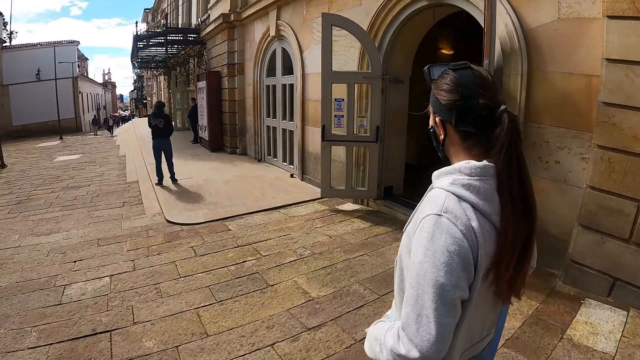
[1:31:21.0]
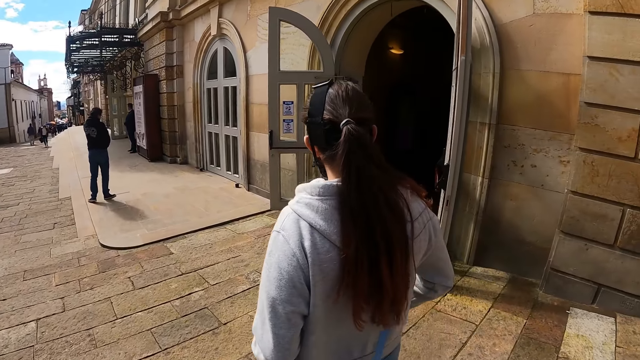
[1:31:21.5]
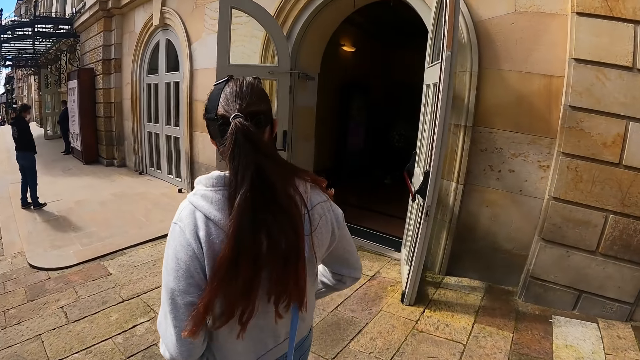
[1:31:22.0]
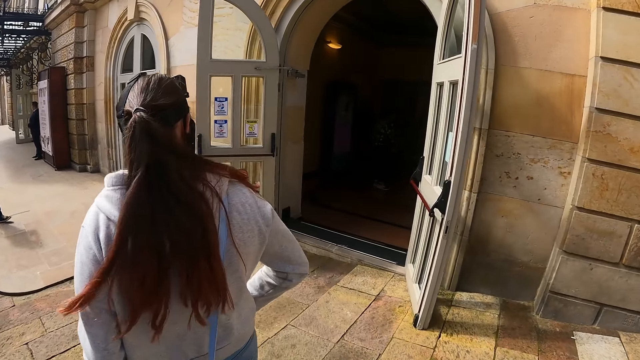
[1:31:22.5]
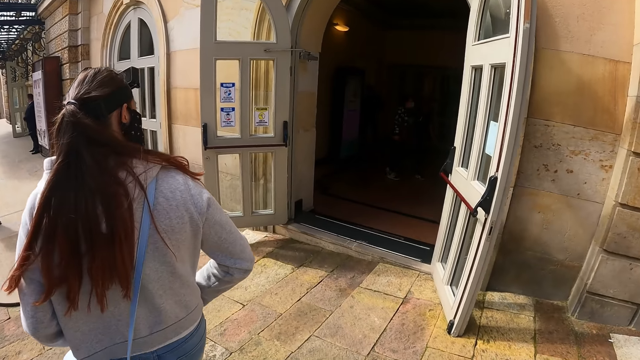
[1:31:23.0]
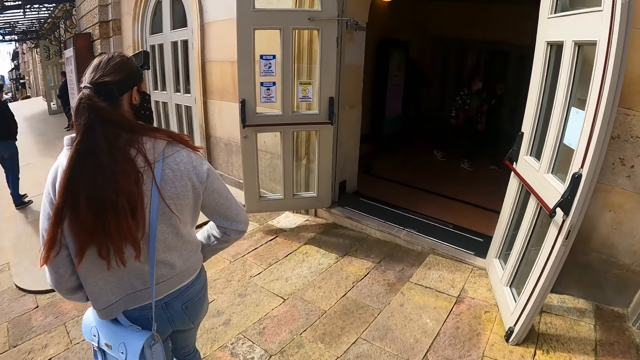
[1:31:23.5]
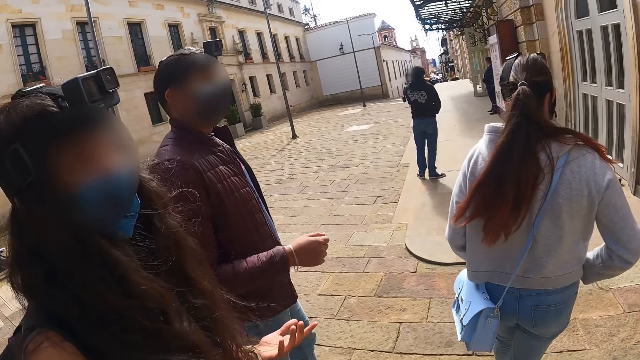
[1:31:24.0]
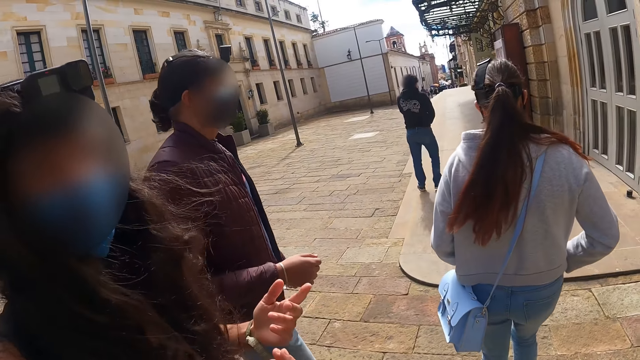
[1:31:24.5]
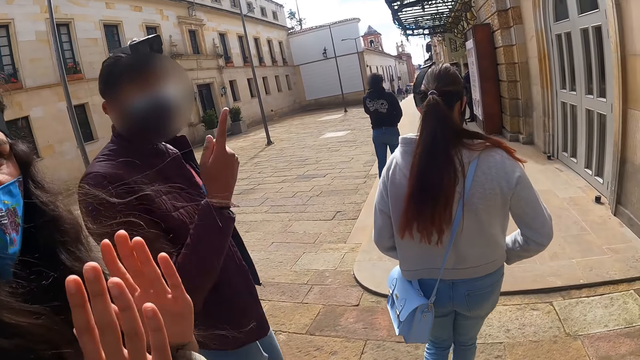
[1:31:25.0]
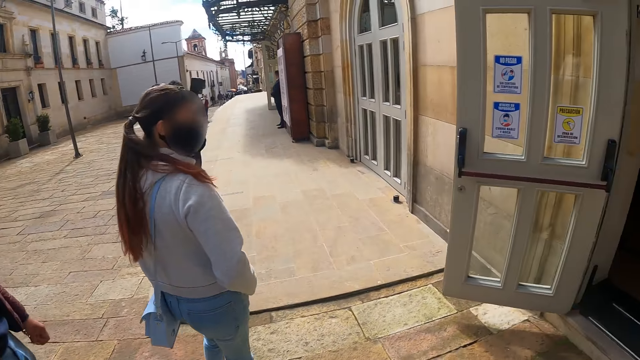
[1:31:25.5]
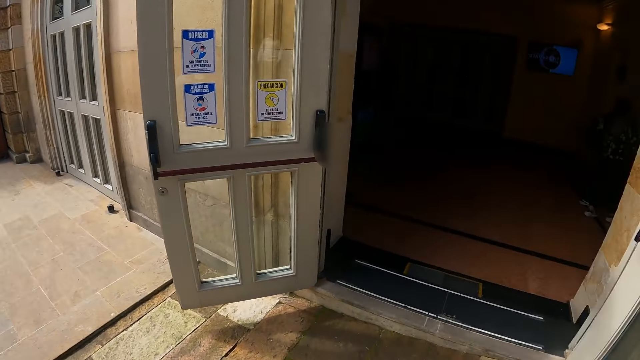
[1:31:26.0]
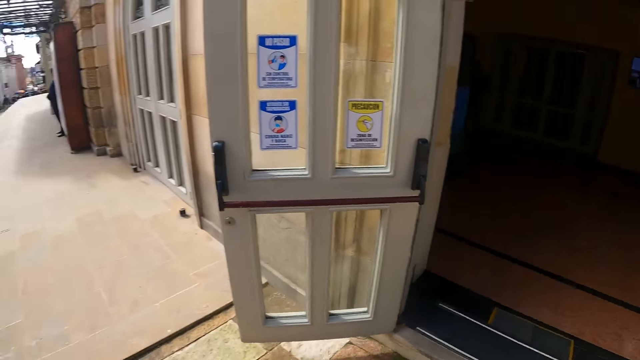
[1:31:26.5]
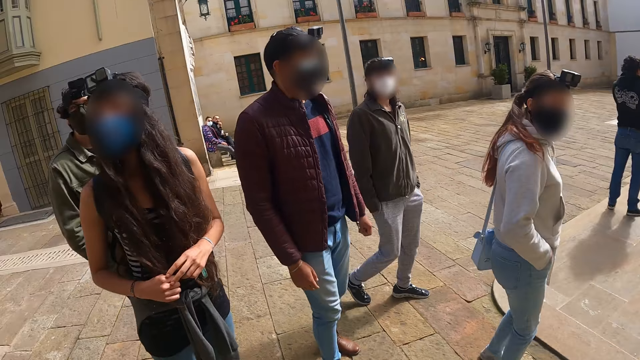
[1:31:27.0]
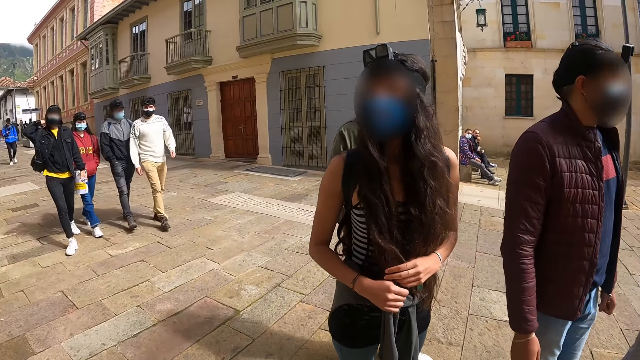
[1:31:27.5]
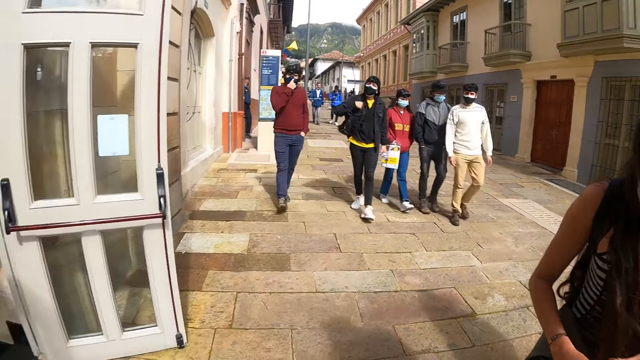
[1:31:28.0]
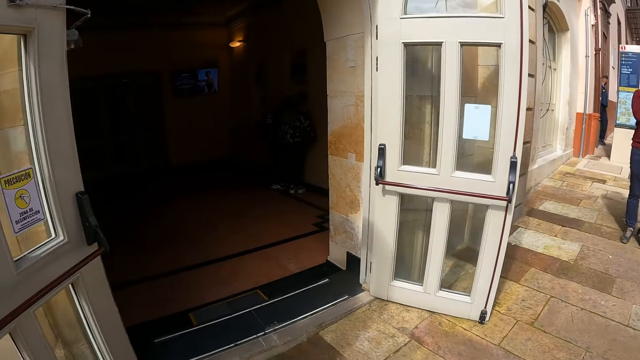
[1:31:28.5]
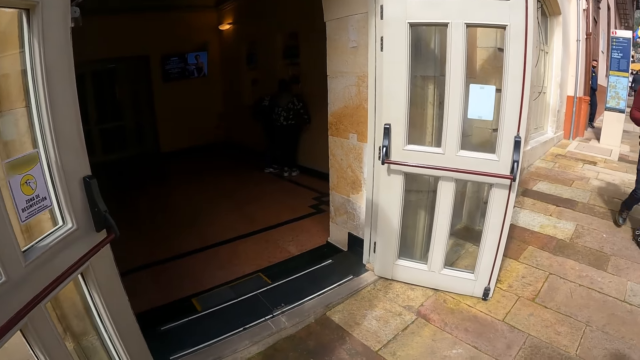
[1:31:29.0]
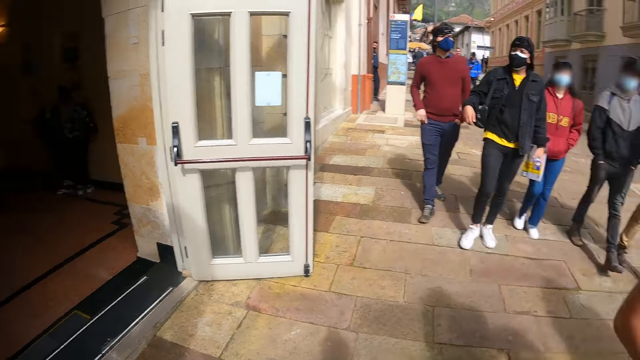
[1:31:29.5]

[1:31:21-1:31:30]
The camera wearer looks around the road.

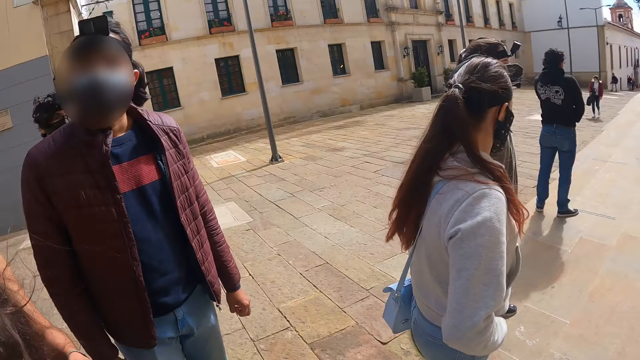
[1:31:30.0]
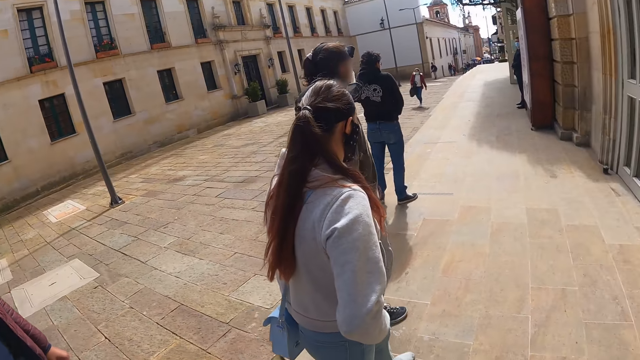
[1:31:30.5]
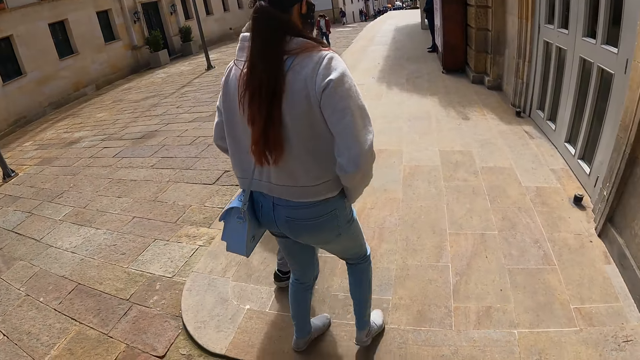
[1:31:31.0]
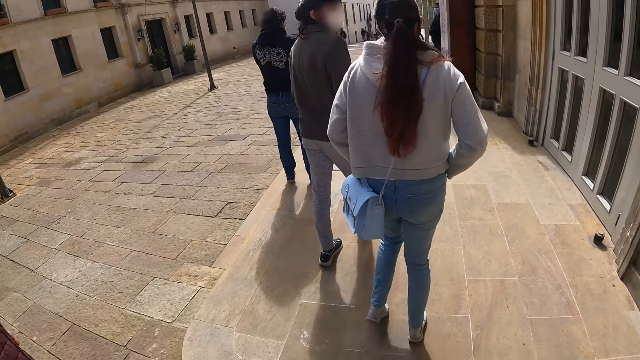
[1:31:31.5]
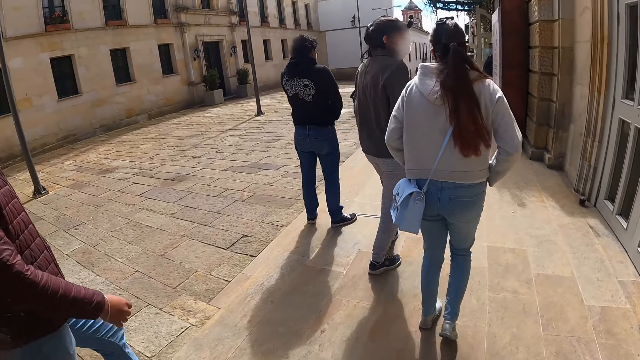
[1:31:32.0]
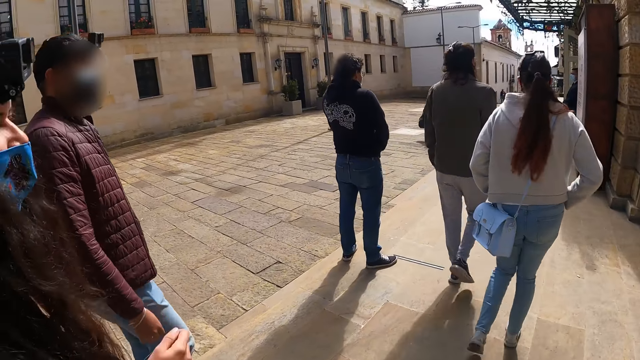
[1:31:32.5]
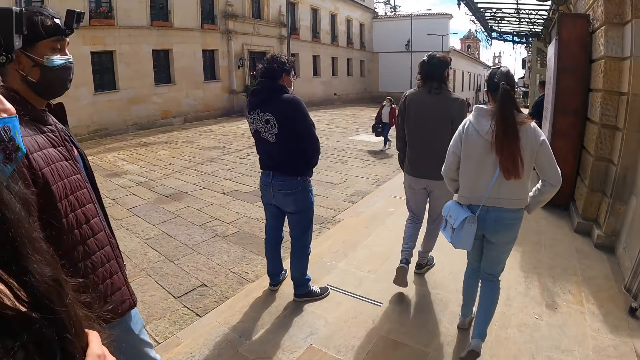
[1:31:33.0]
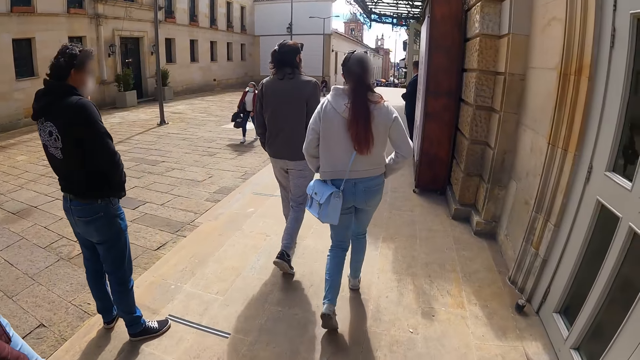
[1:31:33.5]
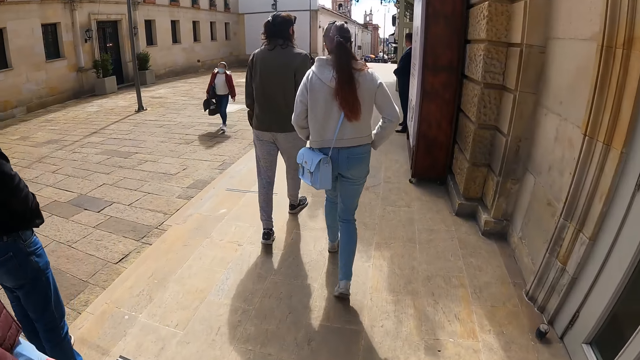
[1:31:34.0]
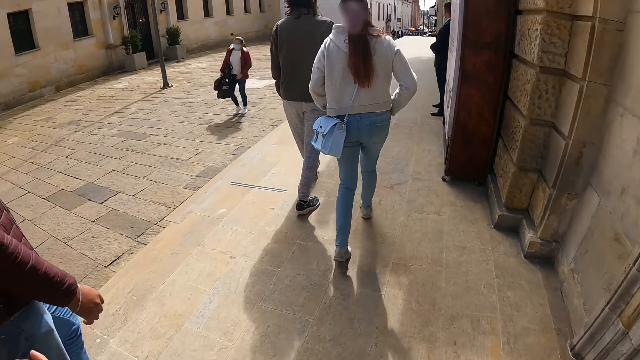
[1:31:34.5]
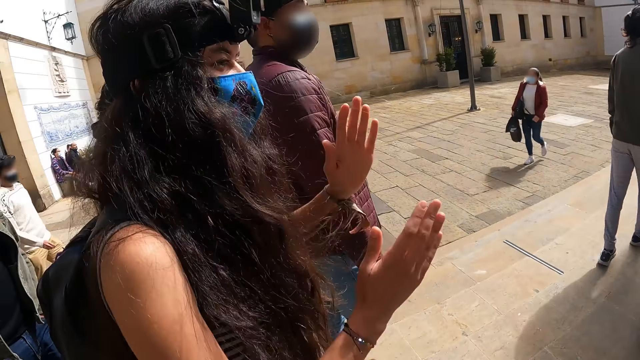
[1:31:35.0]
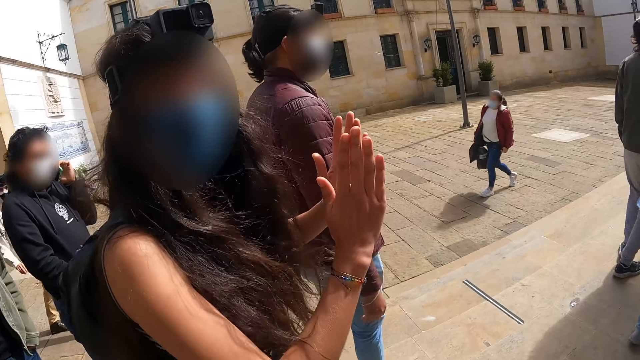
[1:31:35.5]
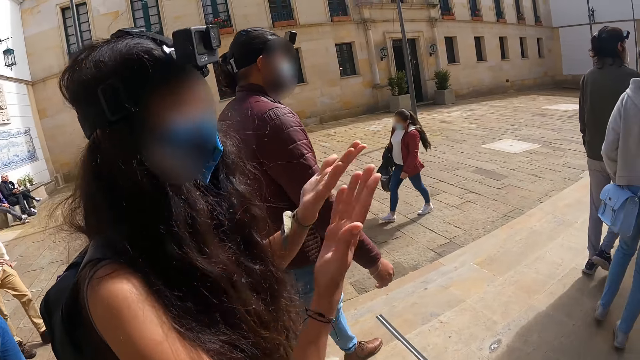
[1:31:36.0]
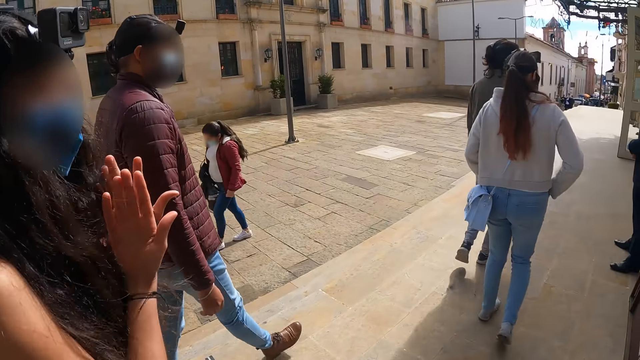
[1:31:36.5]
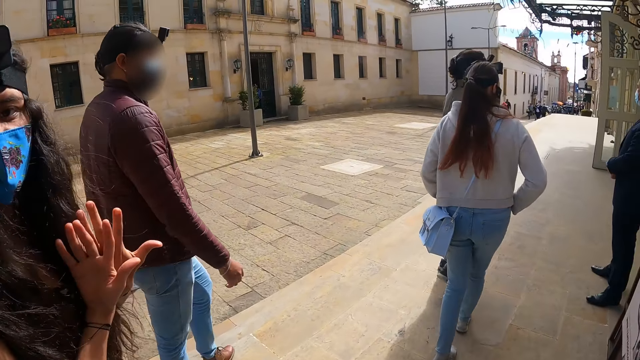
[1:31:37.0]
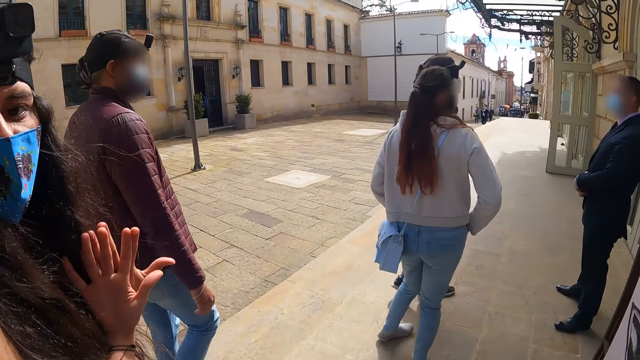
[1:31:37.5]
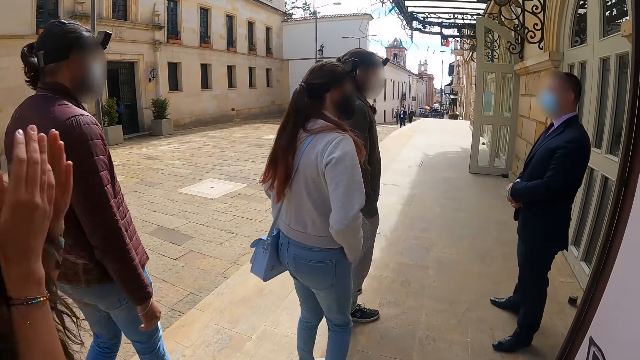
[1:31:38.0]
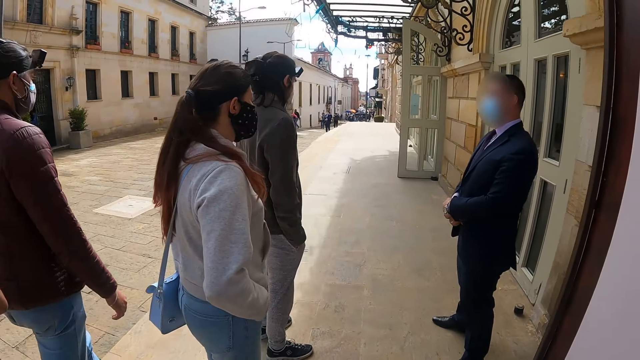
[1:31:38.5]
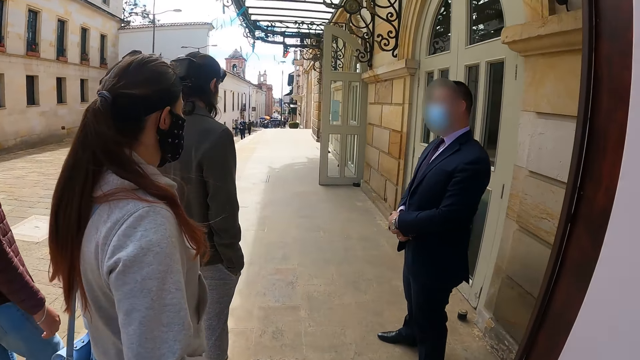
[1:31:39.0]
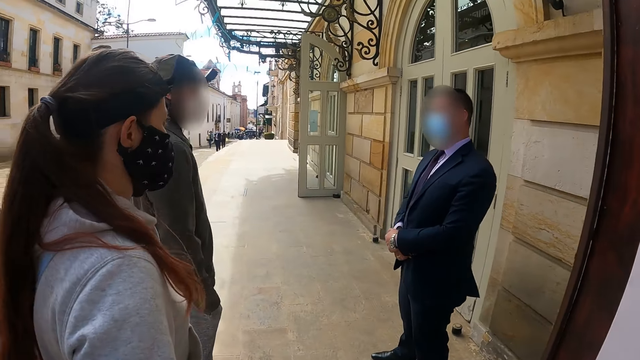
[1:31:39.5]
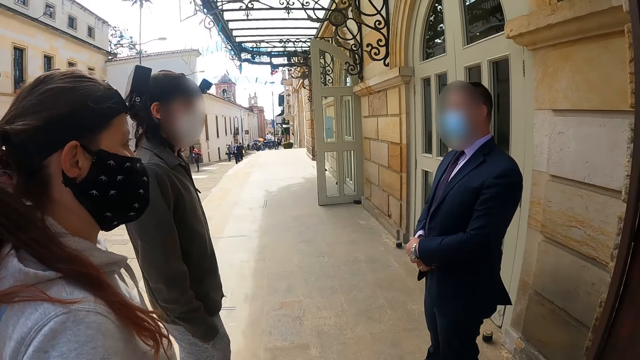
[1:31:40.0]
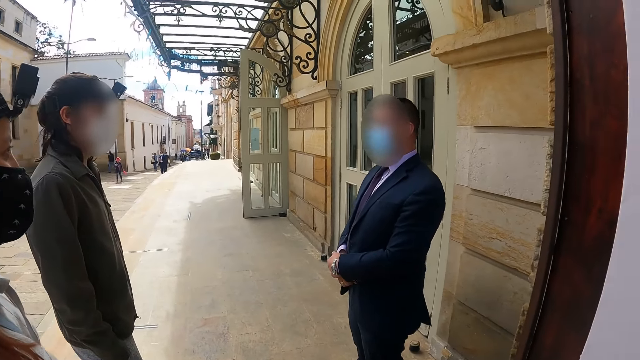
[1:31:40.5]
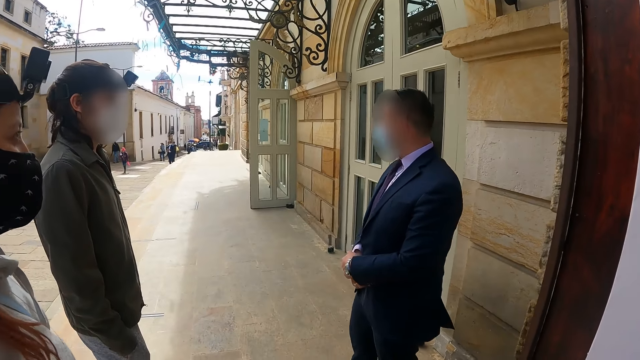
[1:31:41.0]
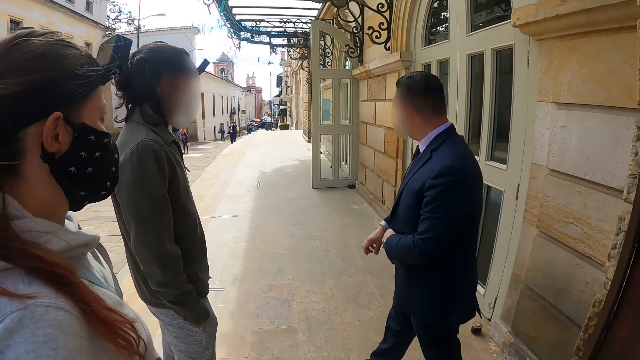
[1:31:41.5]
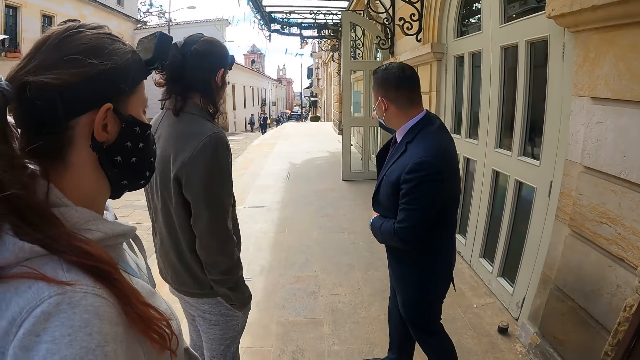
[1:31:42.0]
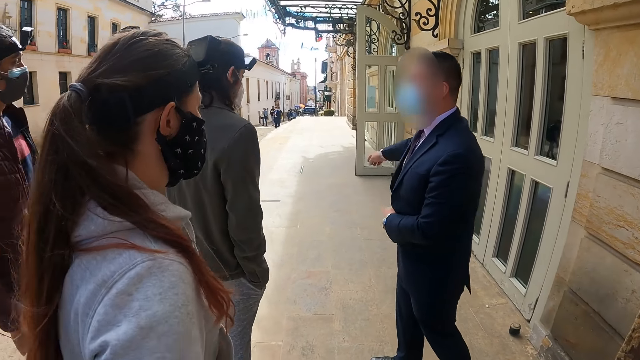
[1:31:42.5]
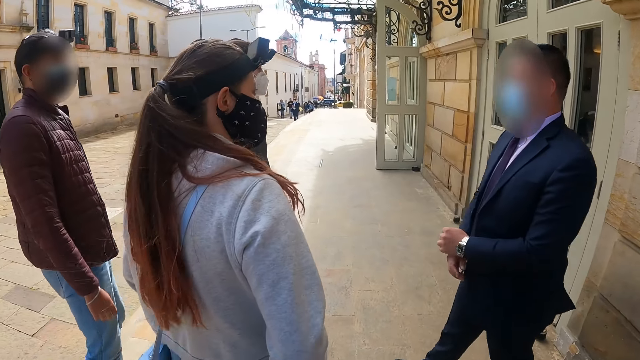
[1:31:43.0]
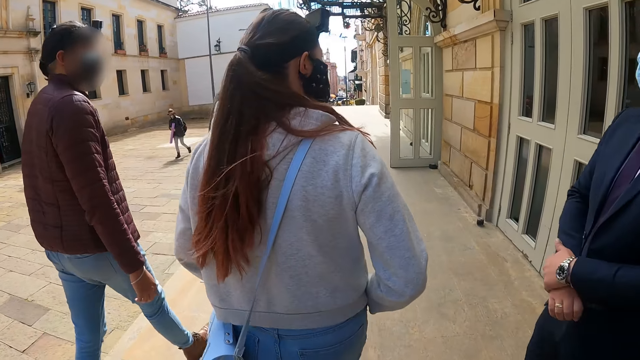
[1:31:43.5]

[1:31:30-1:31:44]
The camera wearer walks around the road. A lady gestures out with her hand. The camera wearer walks around the road. A man gestures out with his hand.
